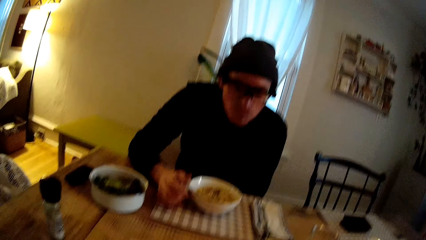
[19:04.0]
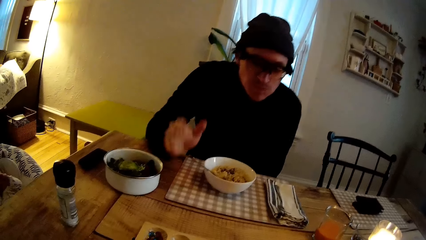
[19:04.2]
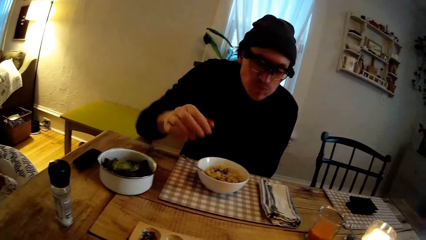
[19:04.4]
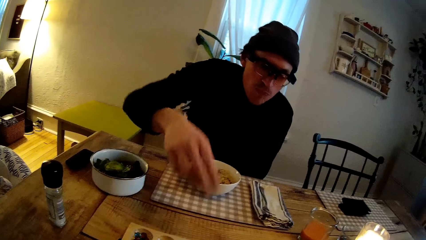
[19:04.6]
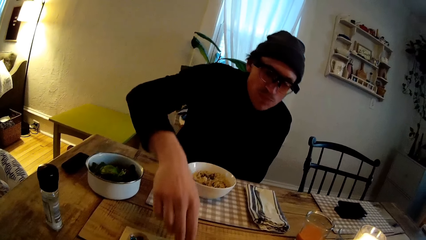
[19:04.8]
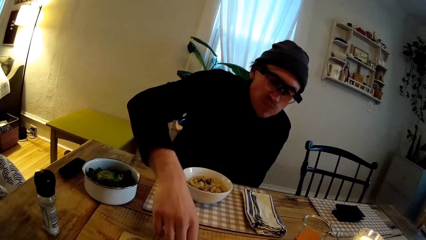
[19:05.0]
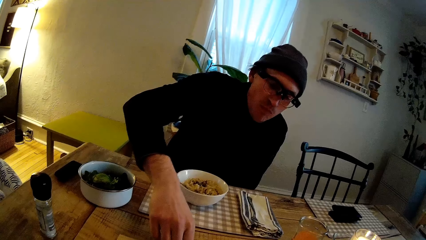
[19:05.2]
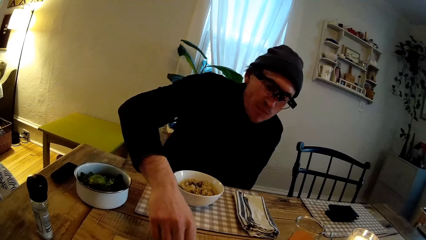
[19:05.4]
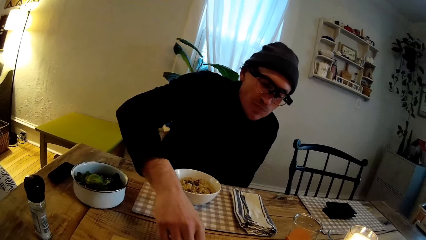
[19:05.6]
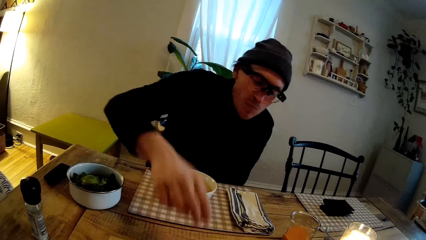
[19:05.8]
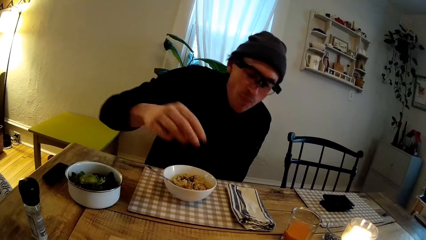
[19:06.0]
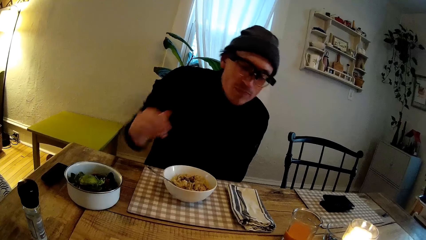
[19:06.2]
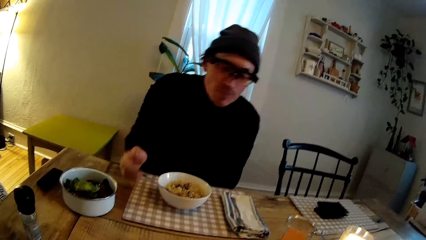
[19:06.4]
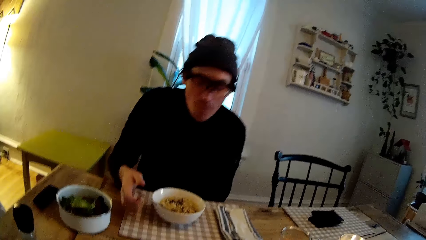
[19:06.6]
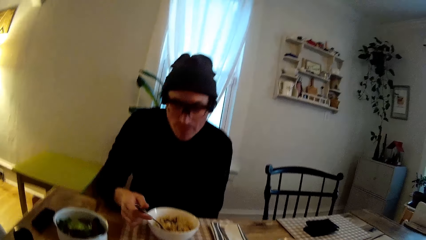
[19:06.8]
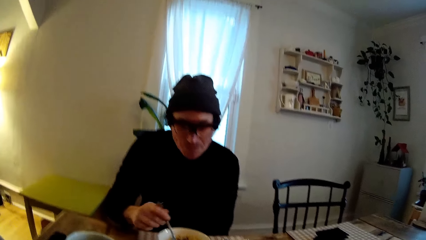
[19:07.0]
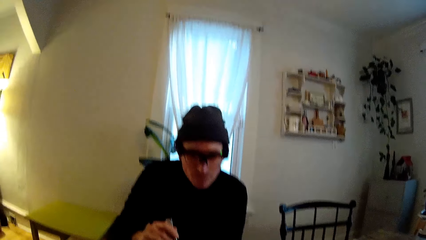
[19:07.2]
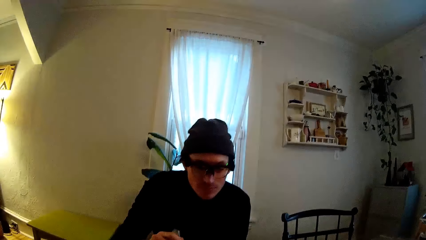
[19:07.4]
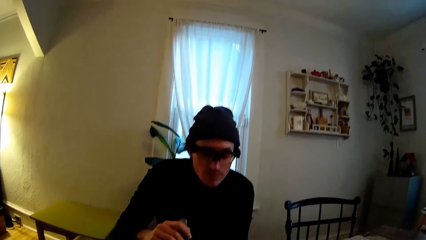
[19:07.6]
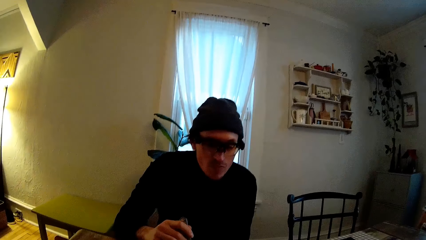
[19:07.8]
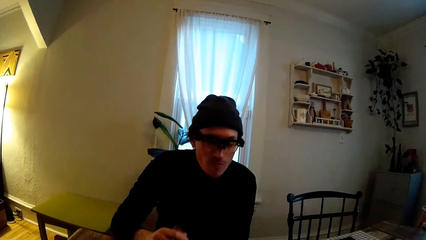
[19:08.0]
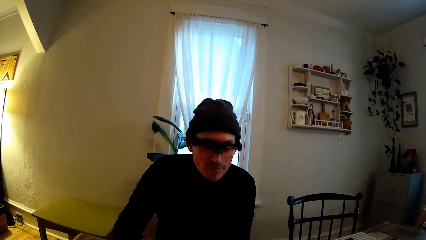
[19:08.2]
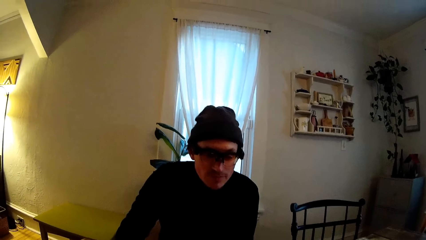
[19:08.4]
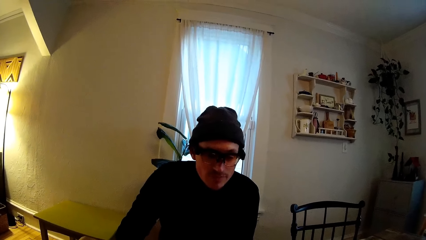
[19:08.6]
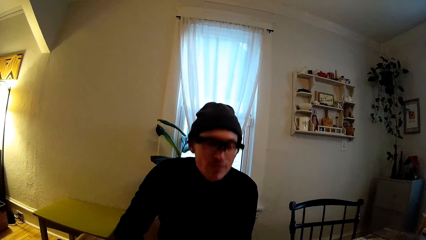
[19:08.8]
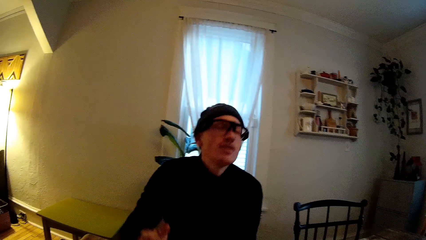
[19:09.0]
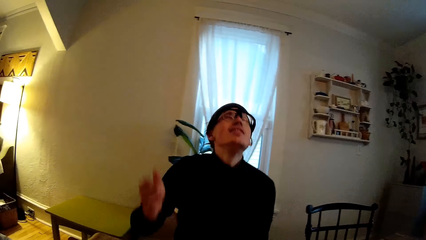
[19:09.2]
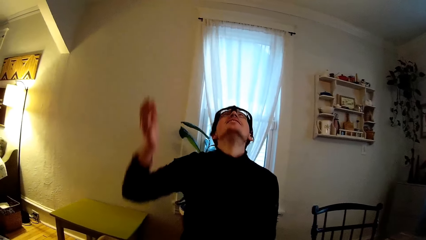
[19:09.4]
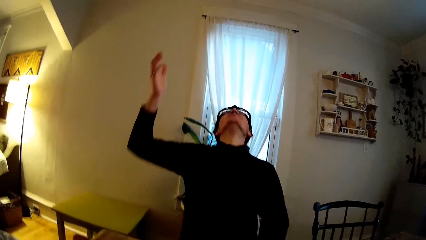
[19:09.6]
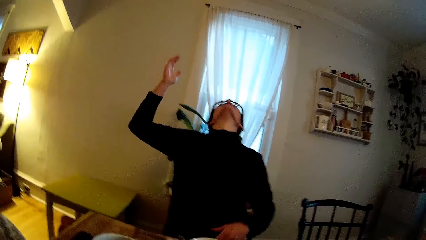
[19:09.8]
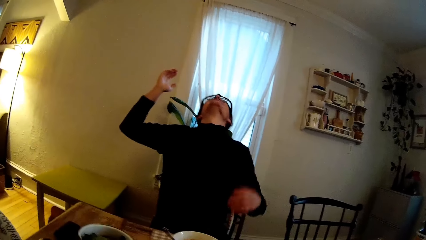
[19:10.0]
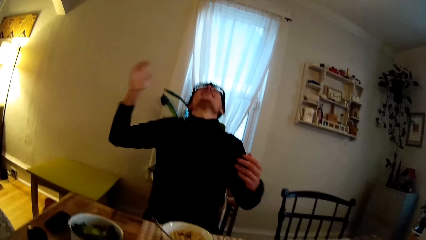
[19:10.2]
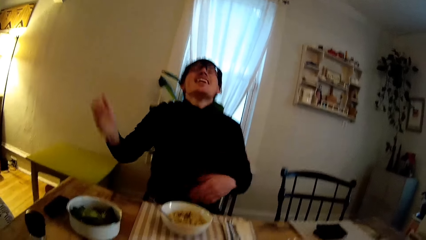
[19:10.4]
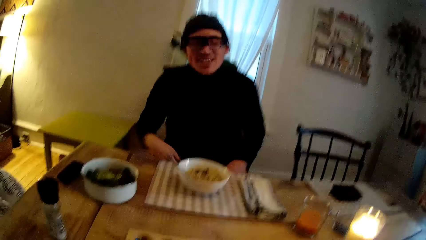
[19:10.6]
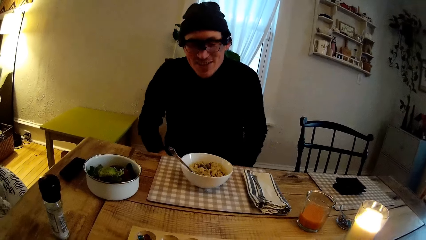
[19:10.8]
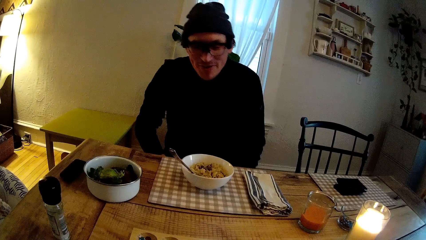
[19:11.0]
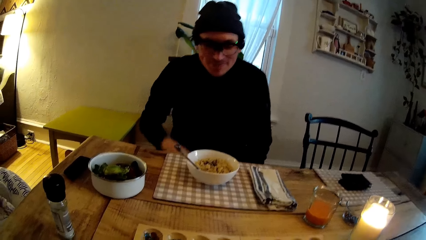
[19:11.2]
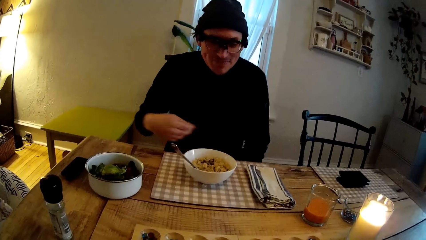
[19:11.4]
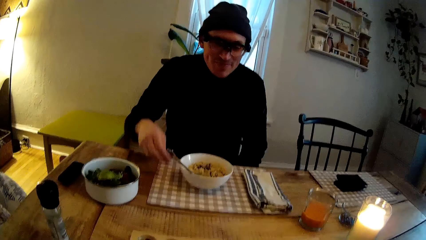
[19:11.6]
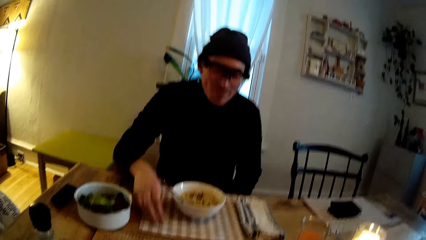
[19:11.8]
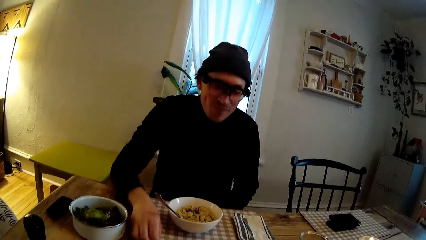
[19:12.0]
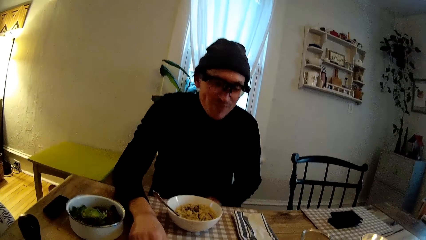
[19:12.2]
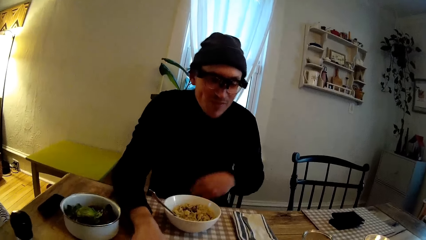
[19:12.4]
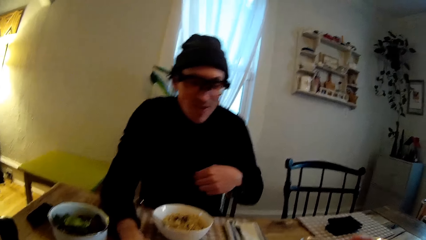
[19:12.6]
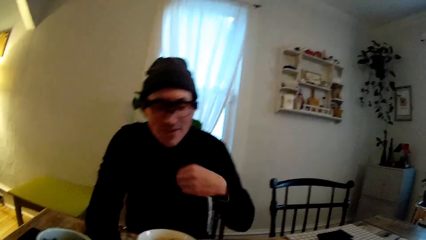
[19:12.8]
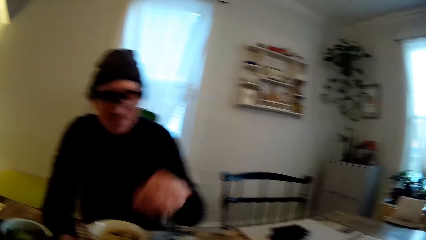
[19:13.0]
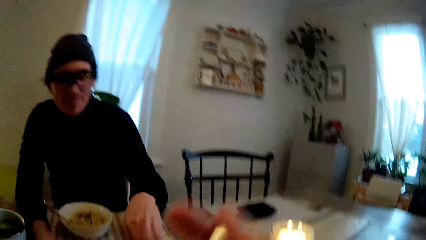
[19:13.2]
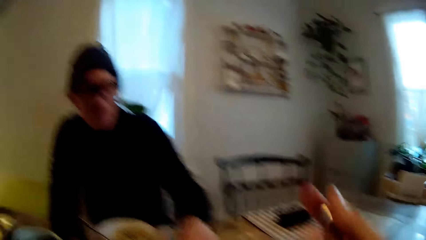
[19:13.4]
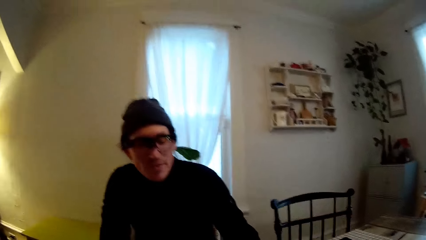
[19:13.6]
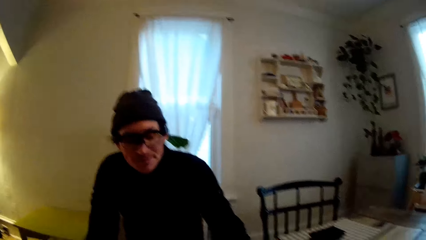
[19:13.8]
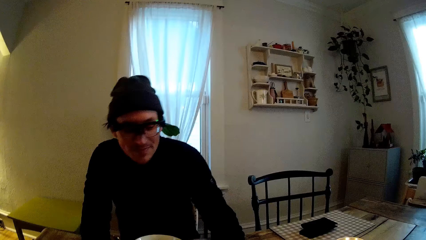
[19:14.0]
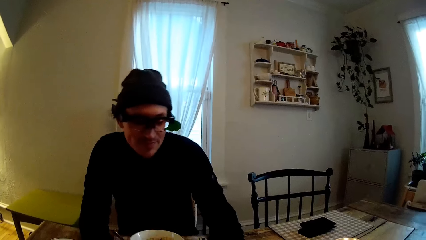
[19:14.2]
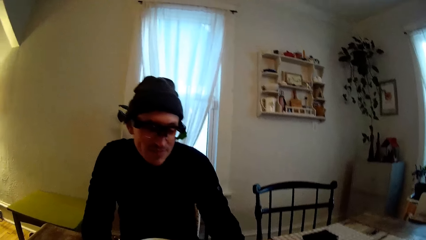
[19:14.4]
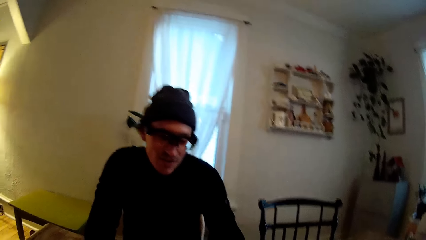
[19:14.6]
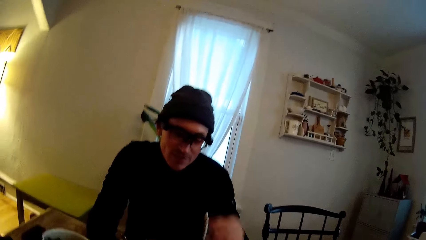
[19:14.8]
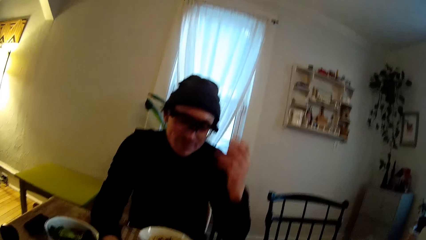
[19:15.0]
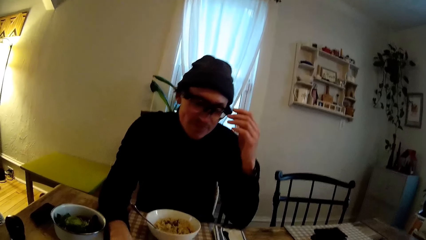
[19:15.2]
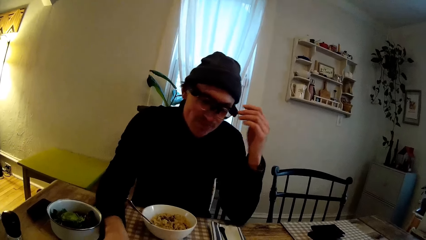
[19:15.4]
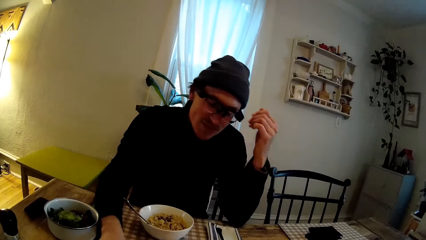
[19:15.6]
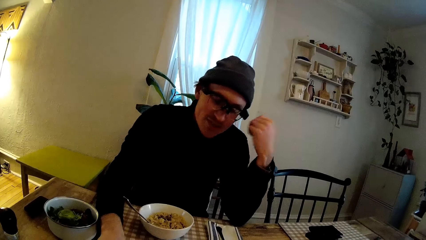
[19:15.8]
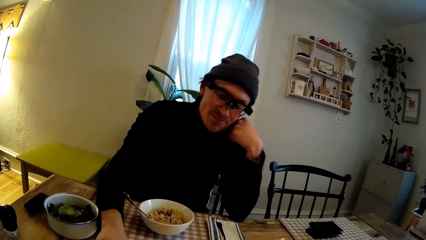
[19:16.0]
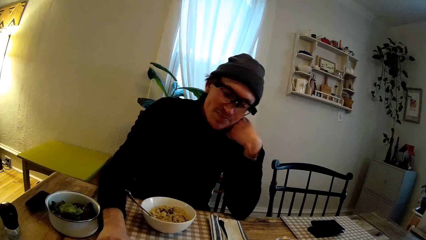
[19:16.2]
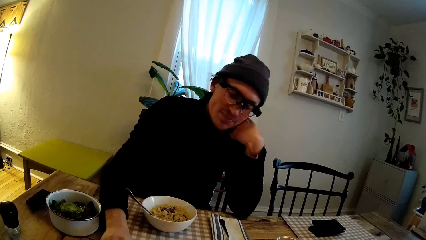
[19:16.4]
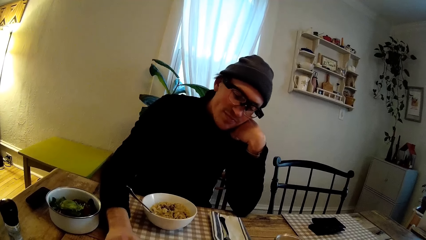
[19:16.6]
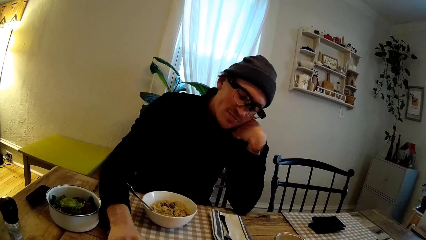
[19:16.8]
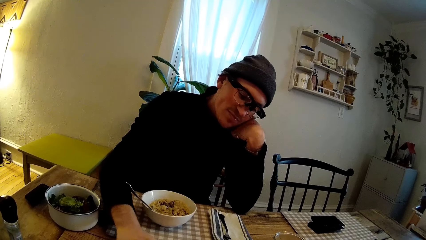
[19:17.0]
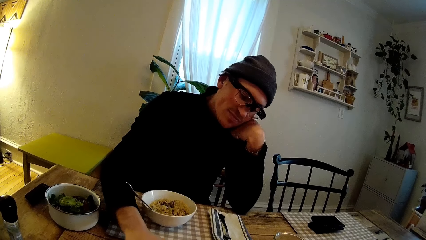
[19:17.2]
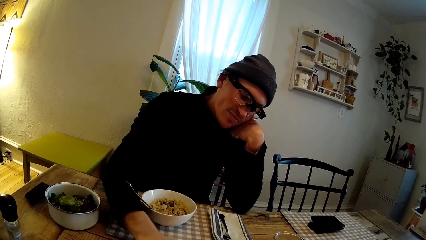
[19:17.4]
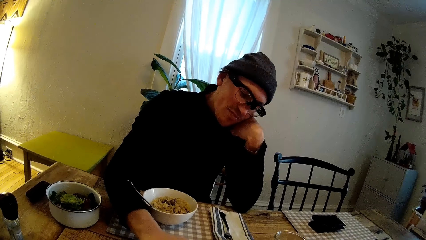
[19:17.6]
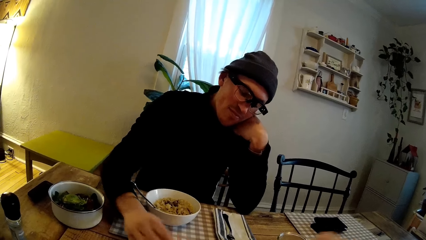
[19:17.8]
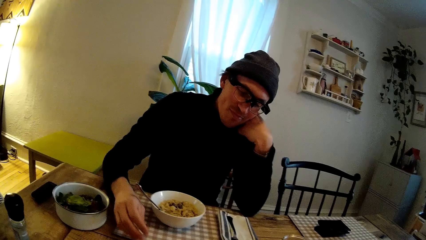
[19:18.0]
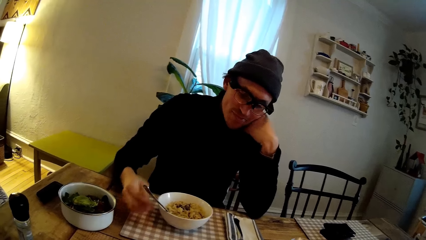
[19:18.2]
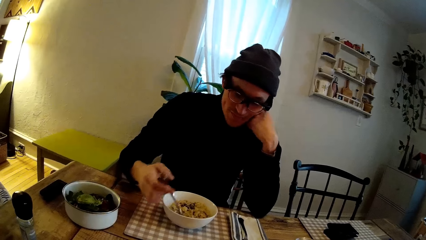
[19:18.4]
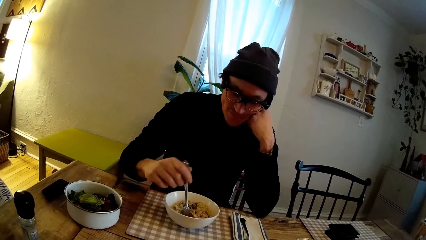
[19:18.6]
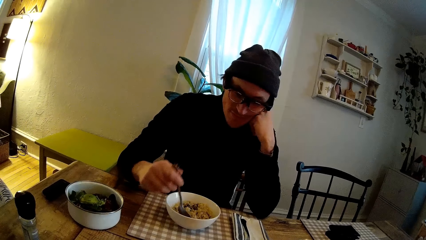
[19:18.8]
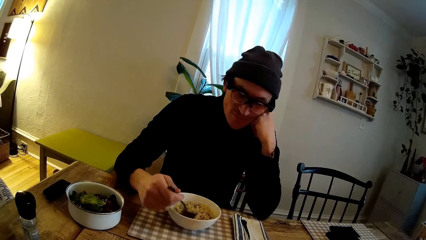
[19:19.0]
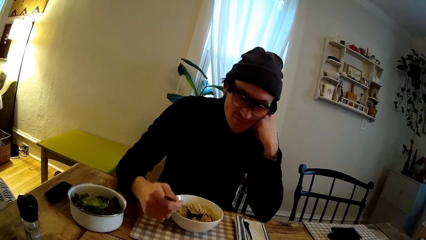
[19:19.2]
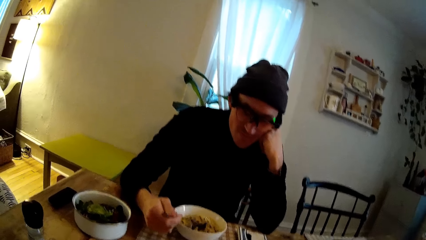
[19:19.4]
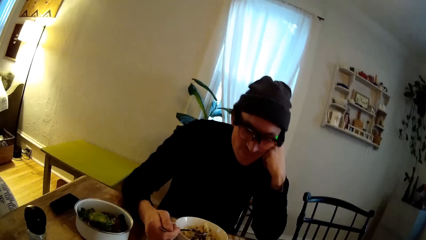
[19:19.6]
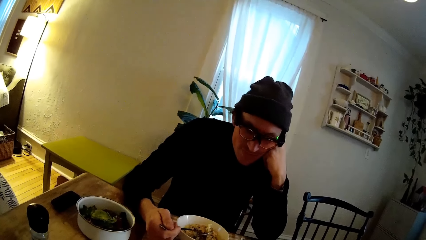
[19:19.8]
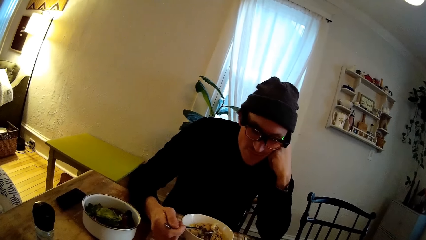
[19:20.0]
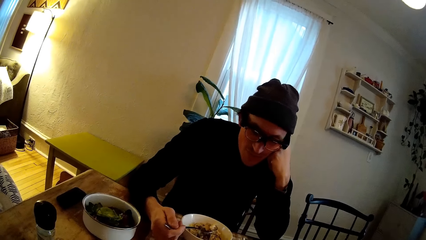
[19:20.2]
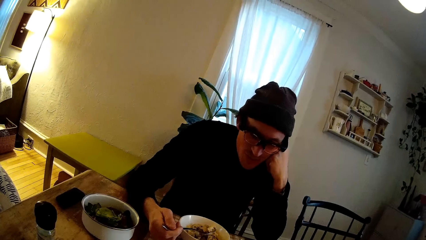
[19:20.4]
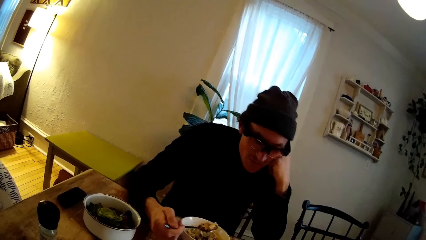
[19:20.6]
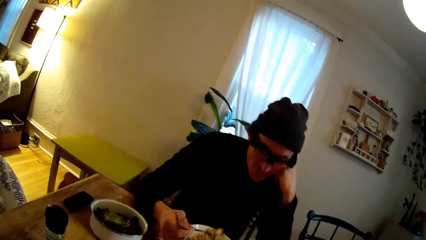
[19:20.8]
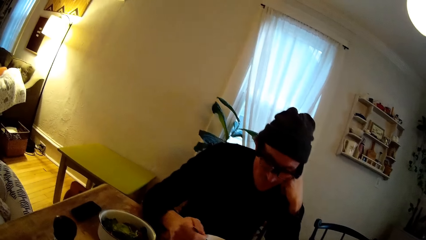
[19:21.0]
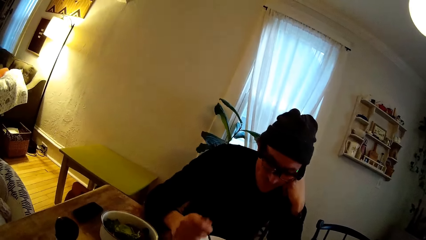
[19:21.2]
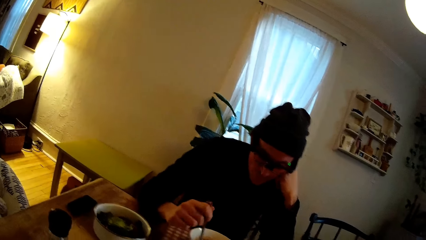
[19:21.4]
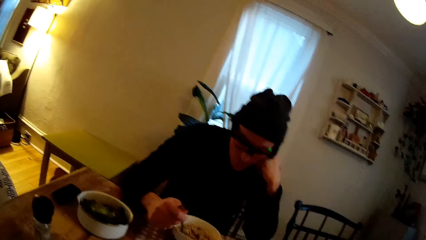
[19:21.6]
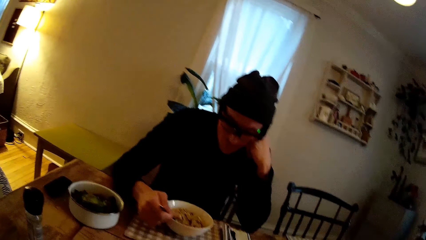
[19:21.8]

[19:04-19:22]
A man moves. The man plays a turn in a game of Awele with his right hand. The man holds the spoon. The man raises his hand. The man leans back on his chair. The man picks up something. The camera wearer eats. The man puts his hand on his chin. The man scoops food with the spoon.
